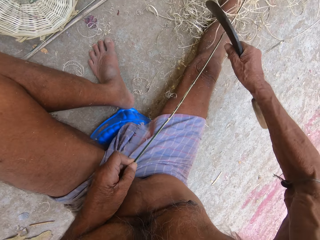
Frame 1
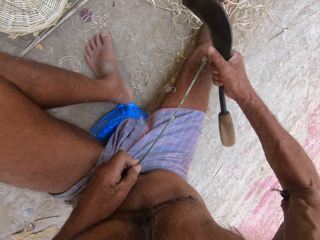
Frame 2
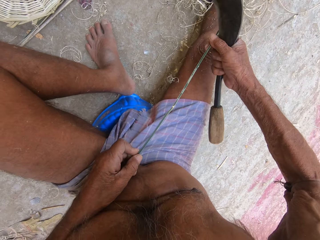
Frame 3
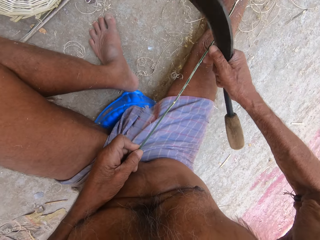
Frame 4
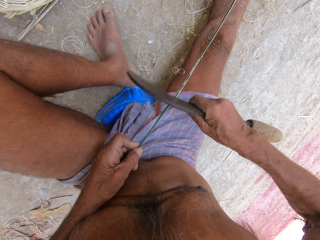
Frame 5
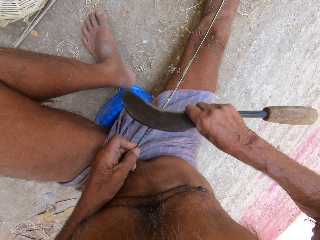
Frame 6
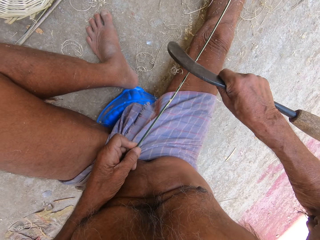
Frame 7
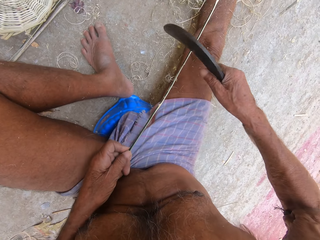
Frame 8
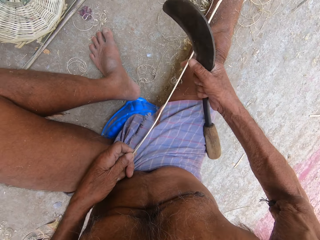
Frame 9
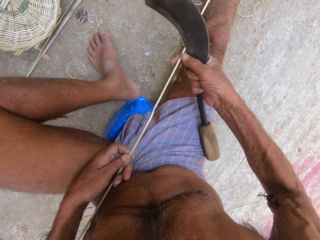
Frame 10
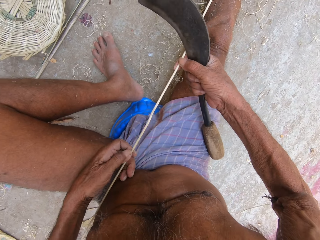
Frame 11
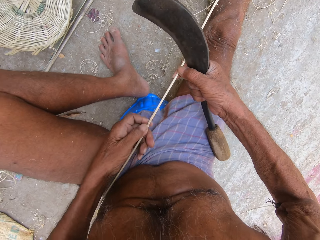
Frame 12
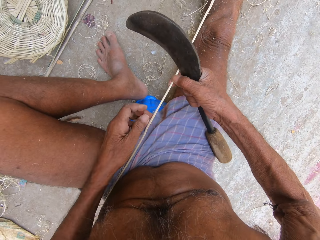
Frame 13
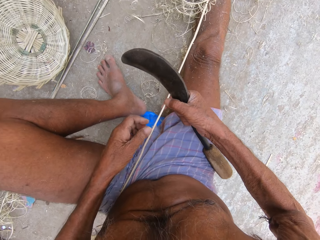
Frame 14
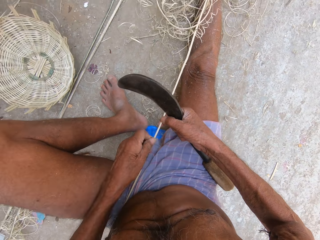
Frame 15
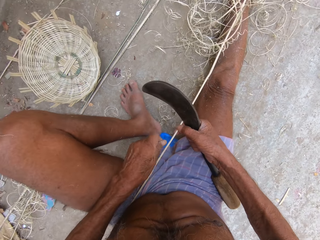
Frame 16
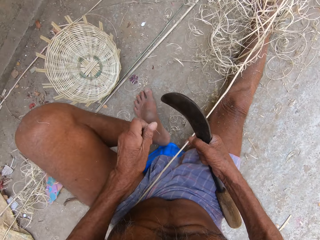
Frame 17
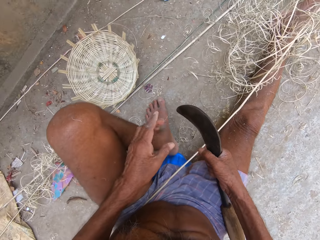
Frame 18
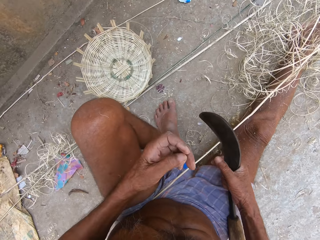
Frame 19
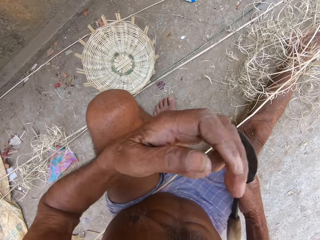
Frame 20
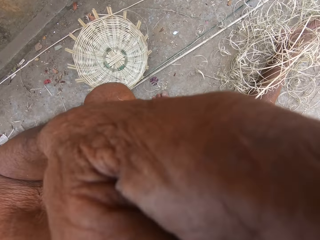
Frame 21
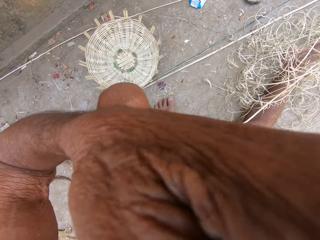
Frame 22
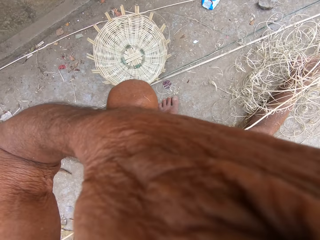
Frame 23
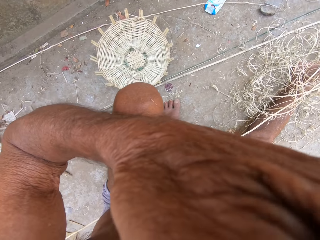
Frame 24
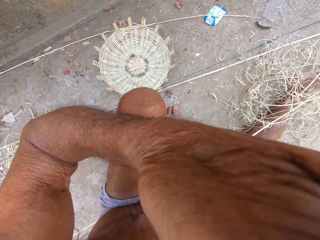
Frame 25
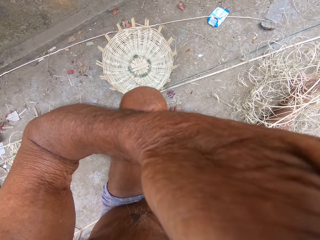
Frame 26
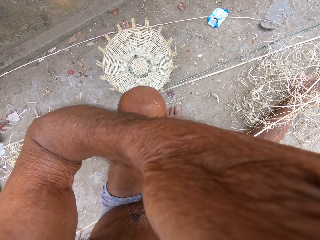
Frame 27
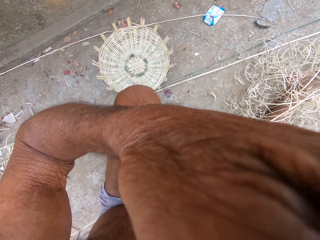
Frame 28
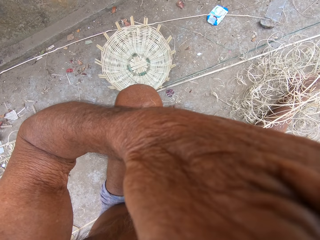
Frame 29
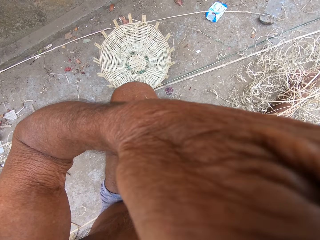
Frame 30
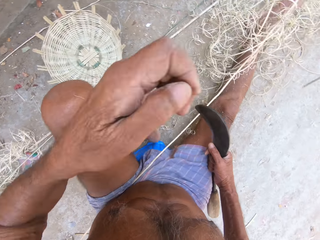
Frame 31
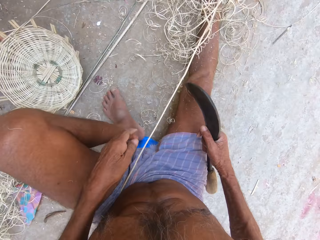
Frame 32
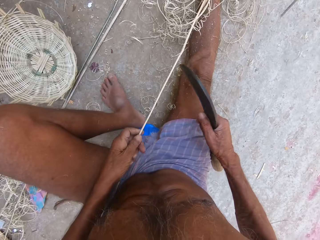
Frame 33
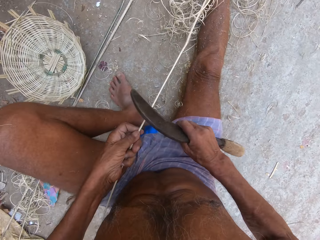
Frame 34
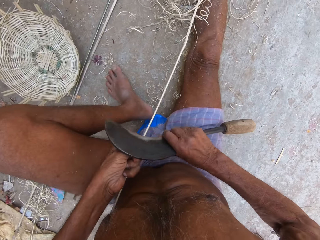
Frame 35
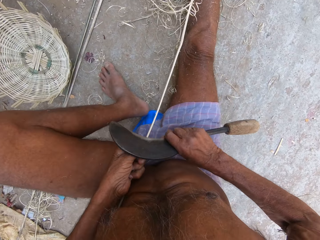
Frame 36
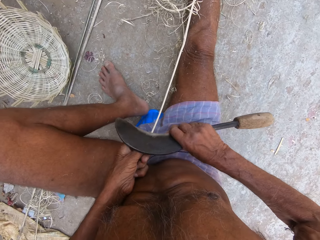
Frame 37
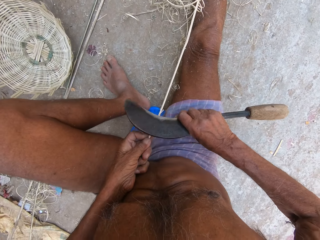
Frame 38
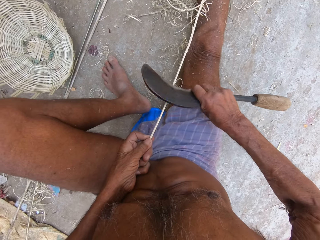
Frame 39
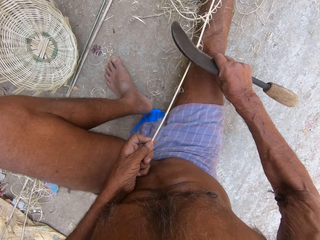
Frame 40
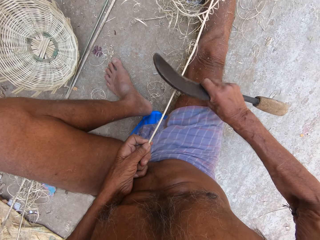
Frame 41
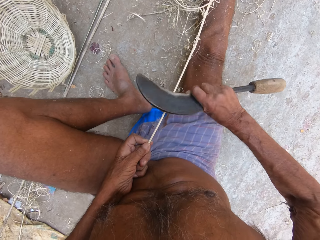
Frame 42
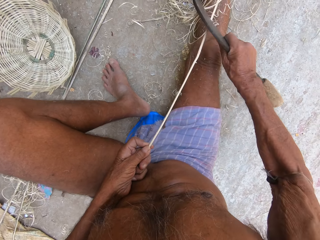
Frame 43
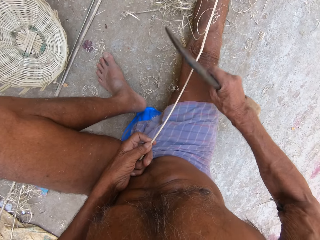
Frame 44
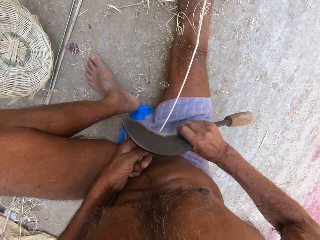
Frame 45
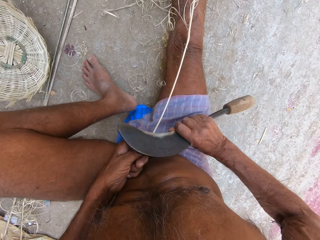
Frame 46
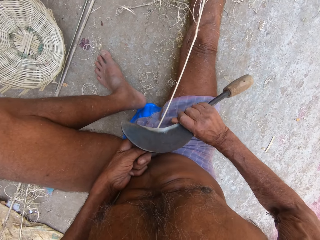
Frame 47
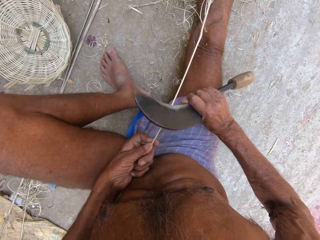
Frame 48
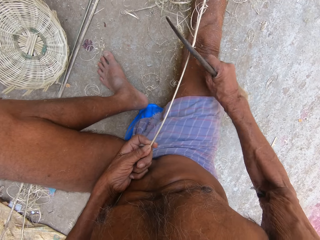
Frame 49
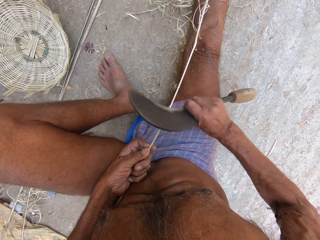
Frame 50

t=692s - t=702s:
The camera wearer turns the plant fiber sideways. He shapes the plant fiber with the knife. He holds the plant fiber with the right hand and moves the left hand upwards along the plant fiber. He removes the fiber from the plant with the left hand. He drops the fiber piece to the ground. He touches his face with his left hand. He adjusts the camera. He holds the plant fiber with the left hand. He shapes the plant fiber with the knife.

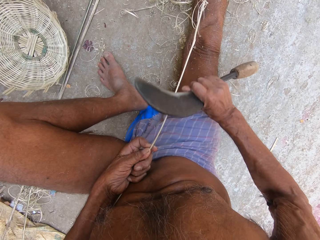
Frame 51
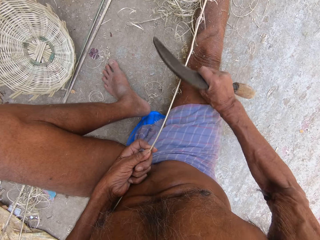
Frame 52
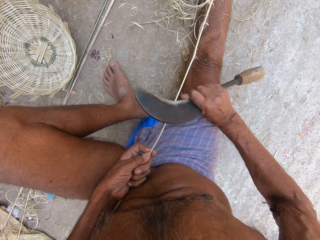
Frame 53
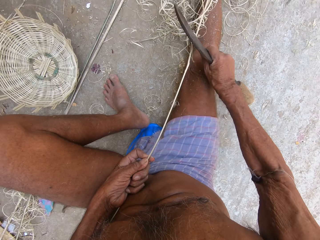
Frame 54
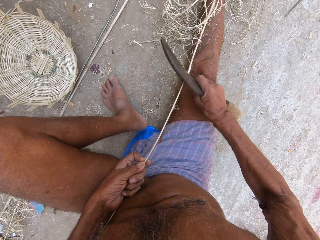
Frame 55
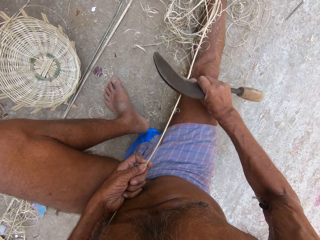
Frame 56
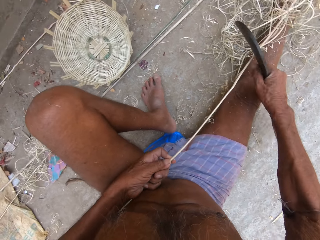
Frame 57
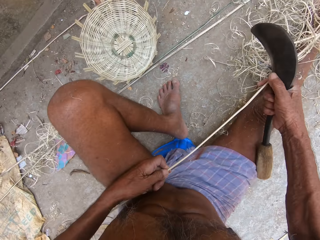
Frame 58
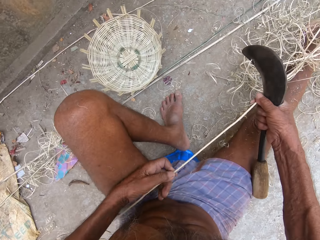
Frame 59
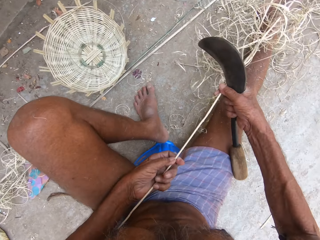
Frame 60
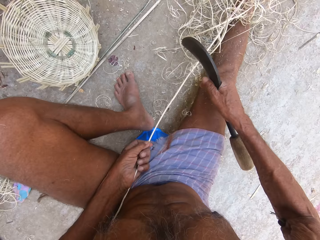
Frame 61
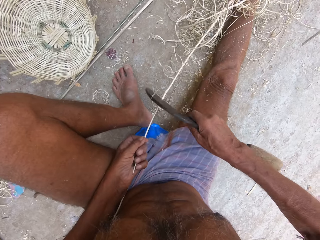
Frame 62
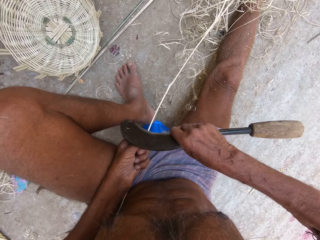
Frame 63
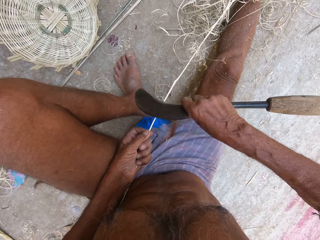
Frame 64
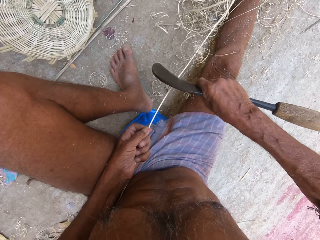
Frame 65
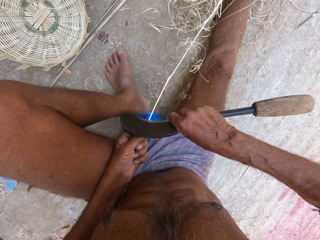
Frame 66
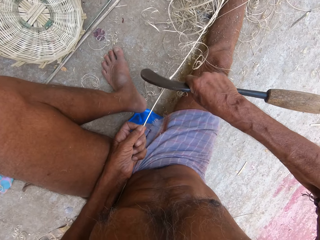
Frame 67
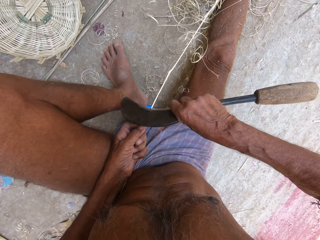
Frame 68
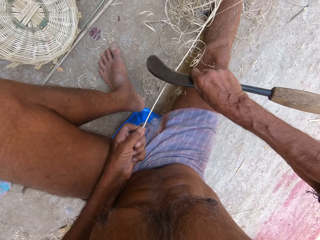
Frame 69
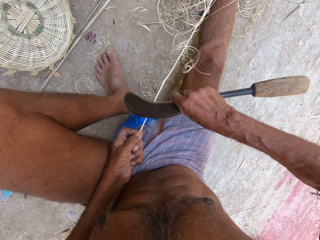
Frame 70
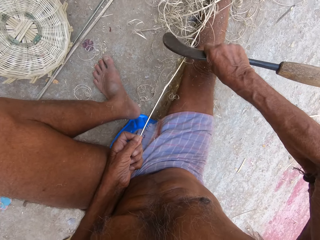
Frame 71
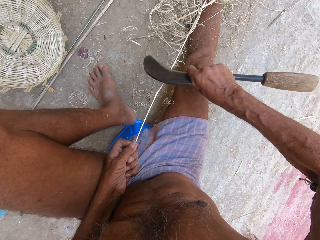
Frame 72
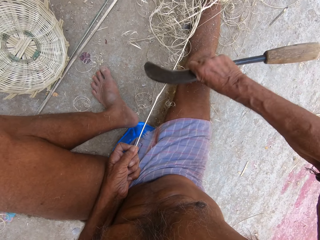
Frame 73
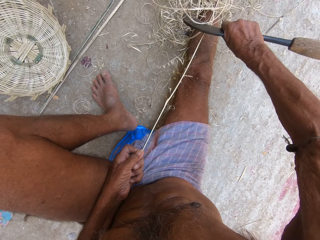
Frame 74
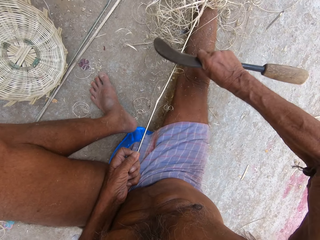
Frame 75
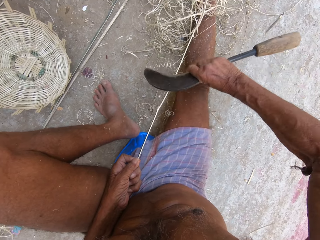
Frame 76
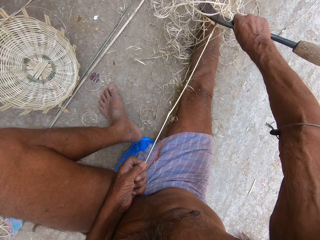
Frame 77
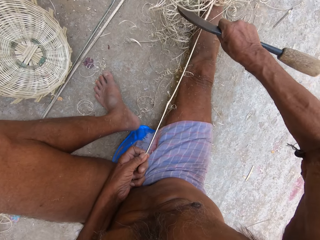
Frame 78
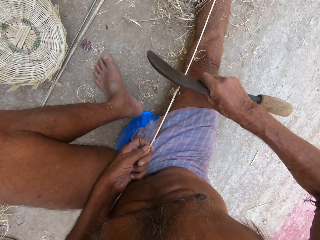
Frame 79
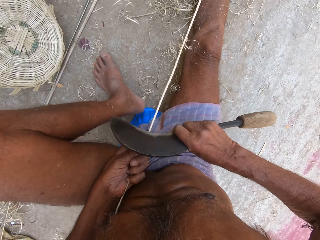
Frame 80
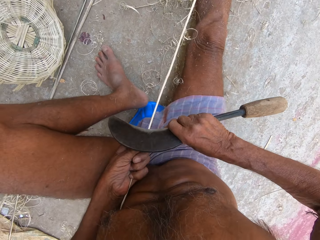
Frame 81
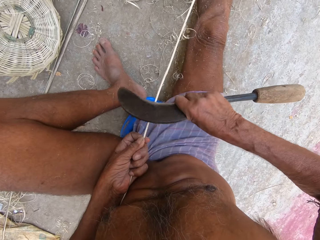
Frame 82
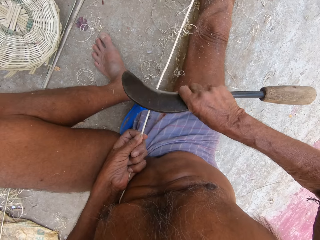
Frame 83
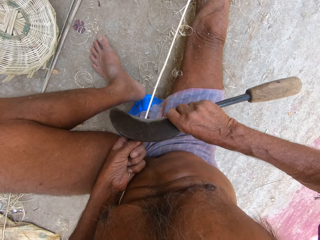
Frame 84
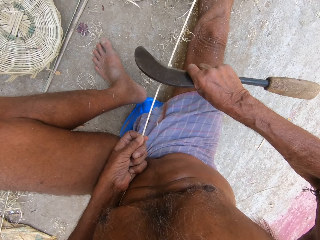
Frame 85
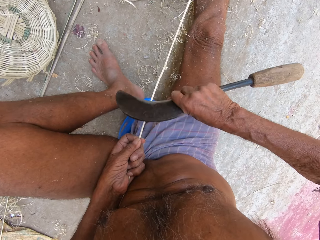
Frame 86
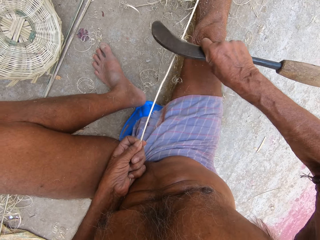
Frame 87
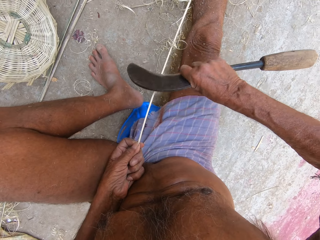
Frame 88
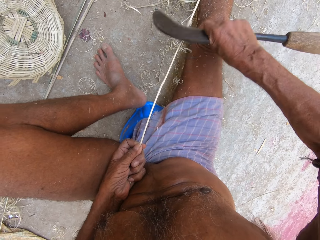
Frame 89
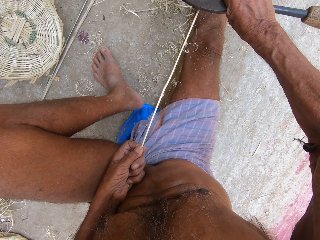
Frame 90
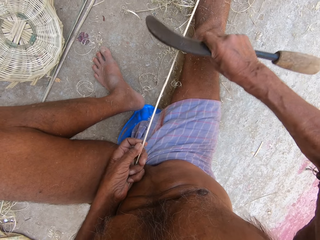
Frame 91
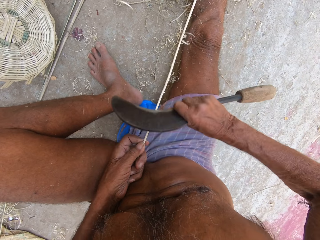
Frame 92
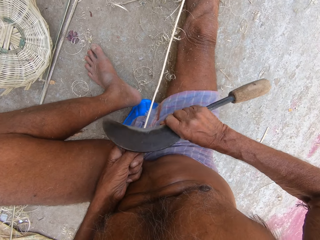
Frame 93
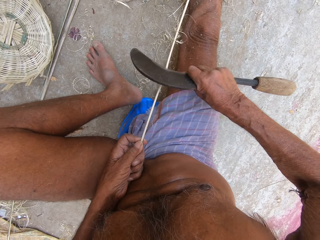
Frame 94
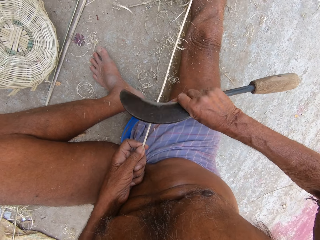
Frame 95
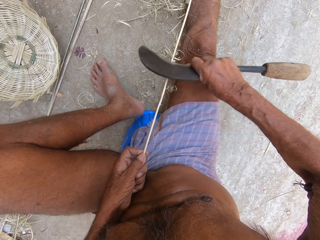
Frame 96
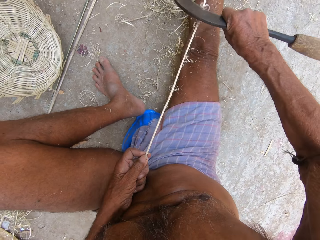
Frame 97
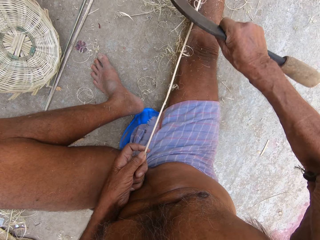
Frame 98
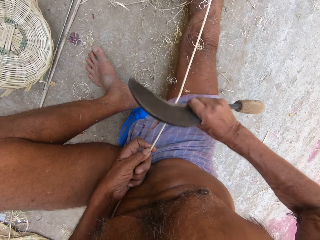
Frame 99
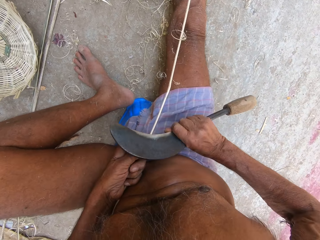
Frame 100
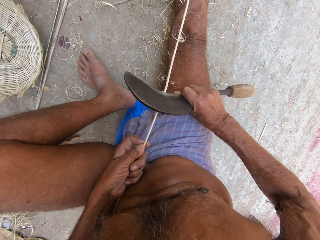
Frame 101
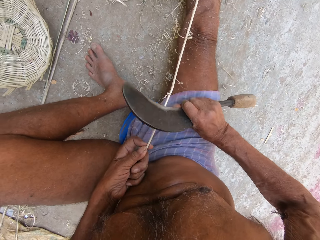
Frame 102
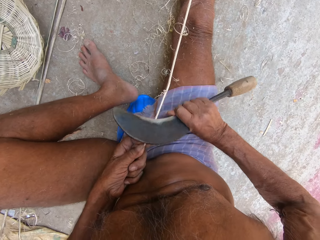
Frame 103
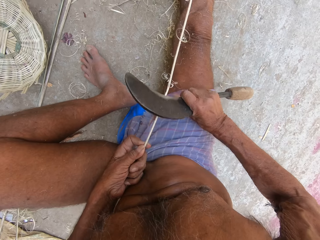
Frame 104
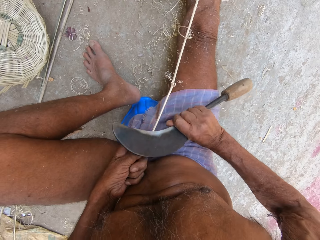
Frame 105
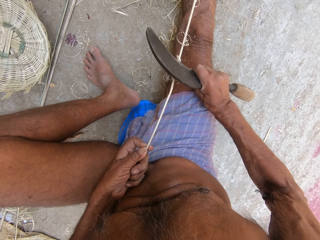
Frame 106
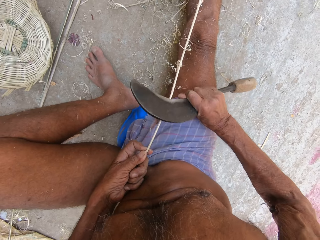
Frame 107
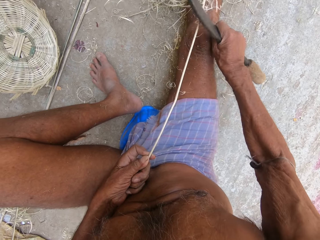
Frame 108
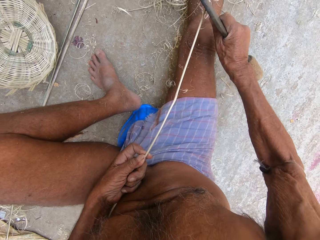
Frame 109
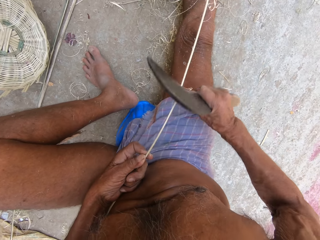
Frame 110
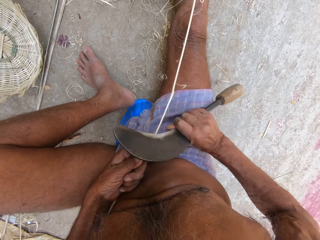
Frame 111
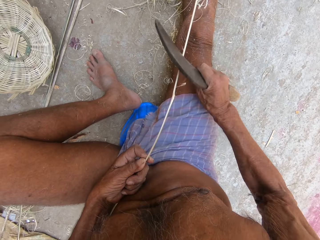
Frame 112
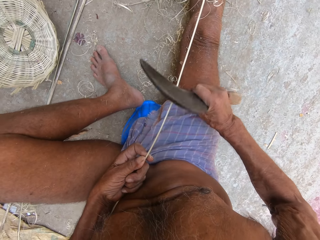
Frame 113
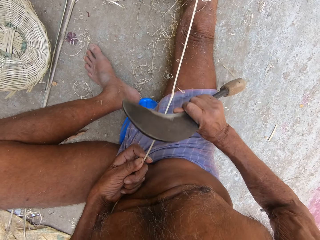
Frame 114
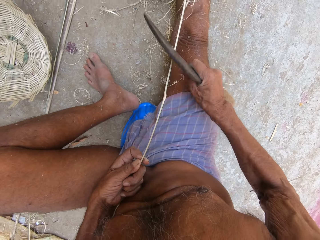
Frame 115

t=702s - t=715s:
The camera wearer moves the left hand upwards along the plant fiber and holds the plant fiber with the right hand. They shape the plant fiber with the knife.
